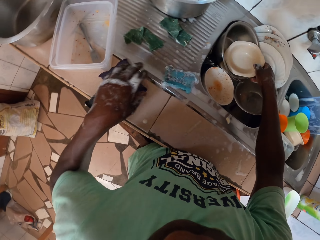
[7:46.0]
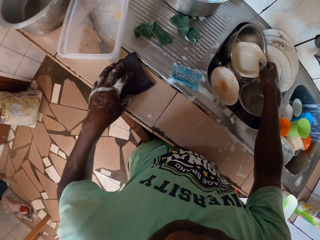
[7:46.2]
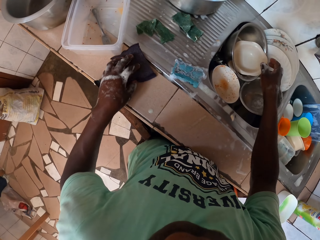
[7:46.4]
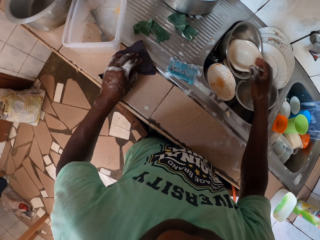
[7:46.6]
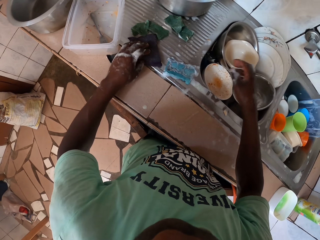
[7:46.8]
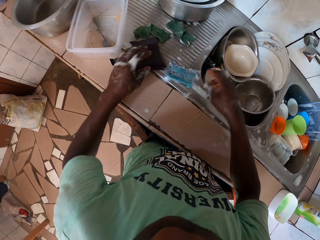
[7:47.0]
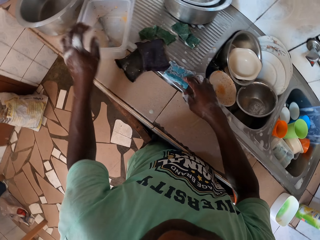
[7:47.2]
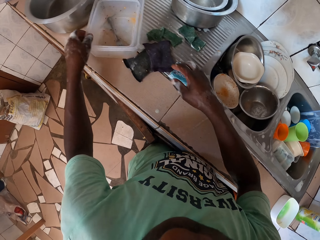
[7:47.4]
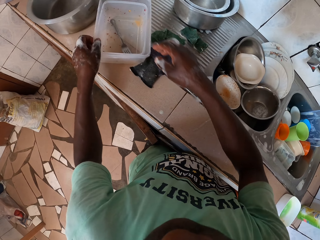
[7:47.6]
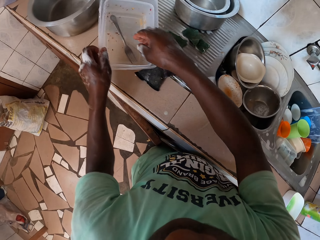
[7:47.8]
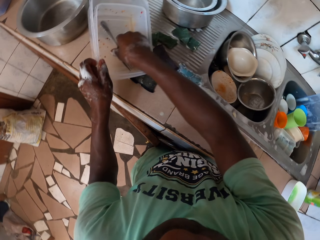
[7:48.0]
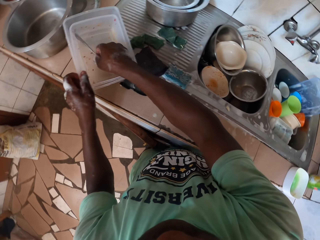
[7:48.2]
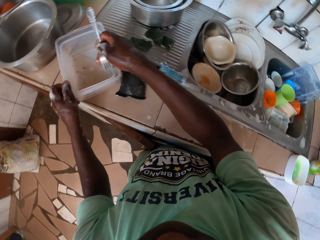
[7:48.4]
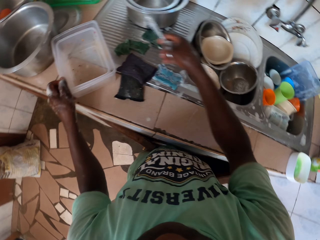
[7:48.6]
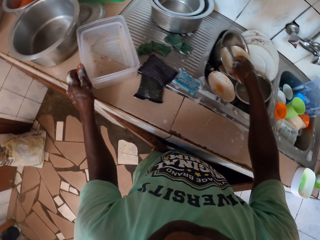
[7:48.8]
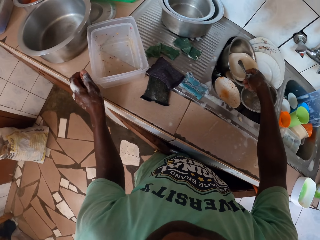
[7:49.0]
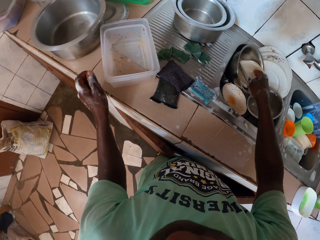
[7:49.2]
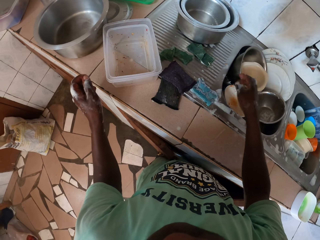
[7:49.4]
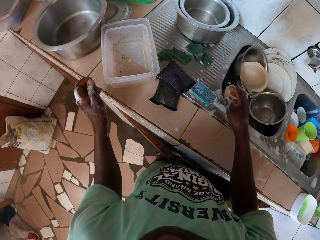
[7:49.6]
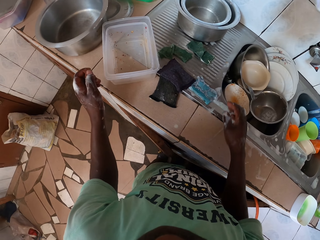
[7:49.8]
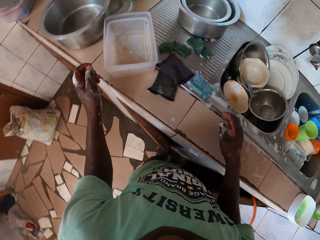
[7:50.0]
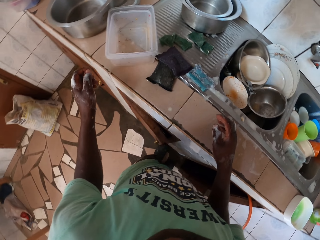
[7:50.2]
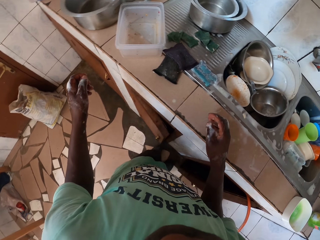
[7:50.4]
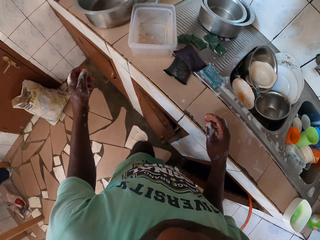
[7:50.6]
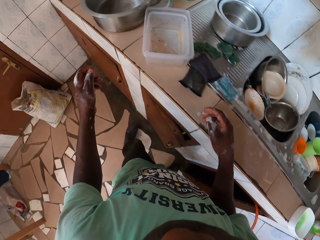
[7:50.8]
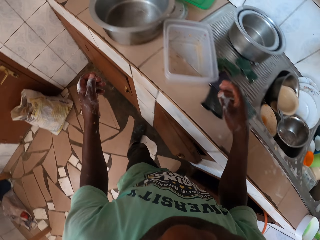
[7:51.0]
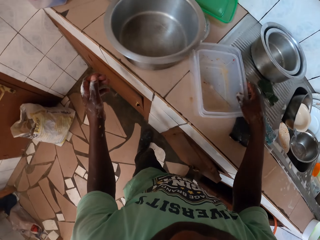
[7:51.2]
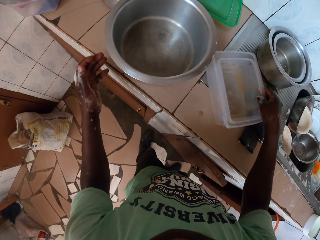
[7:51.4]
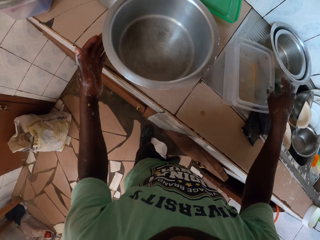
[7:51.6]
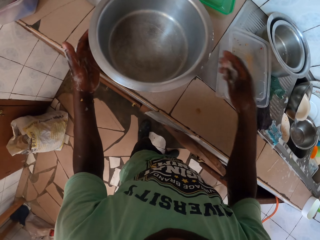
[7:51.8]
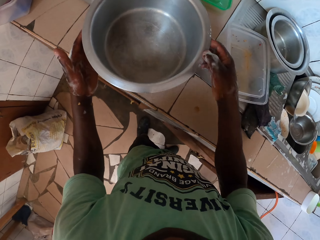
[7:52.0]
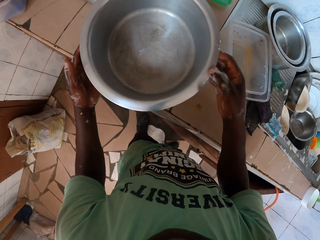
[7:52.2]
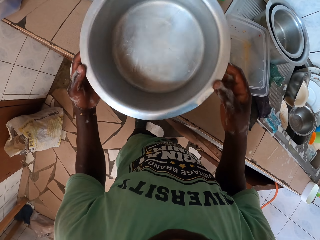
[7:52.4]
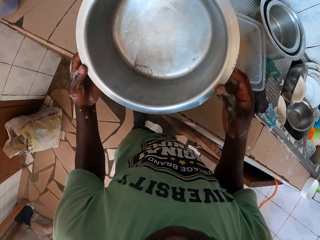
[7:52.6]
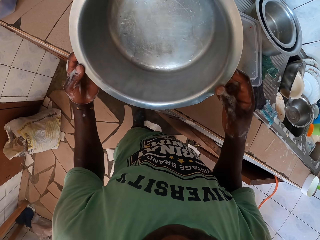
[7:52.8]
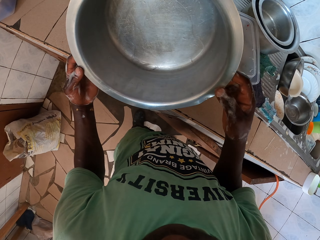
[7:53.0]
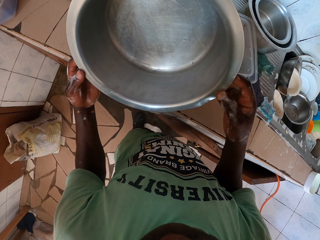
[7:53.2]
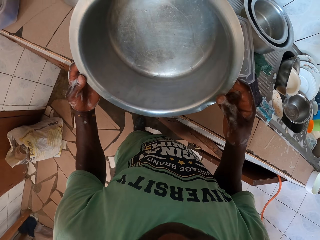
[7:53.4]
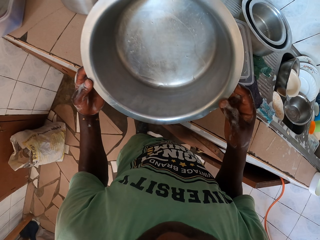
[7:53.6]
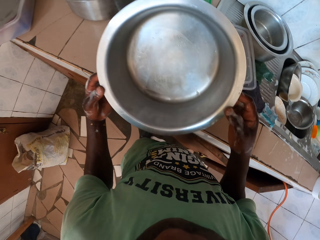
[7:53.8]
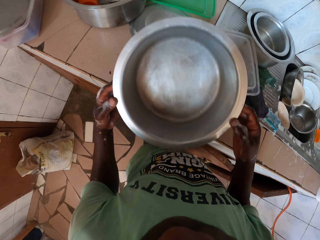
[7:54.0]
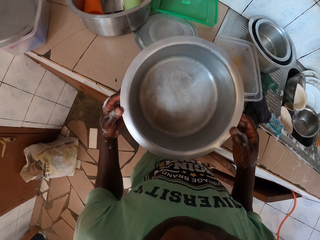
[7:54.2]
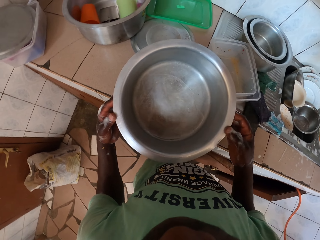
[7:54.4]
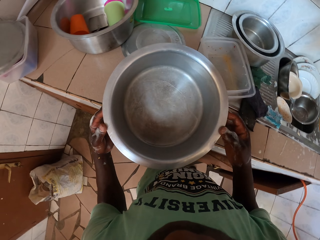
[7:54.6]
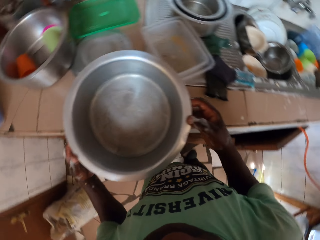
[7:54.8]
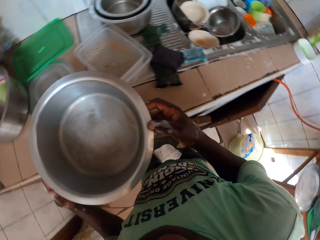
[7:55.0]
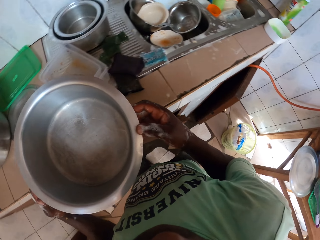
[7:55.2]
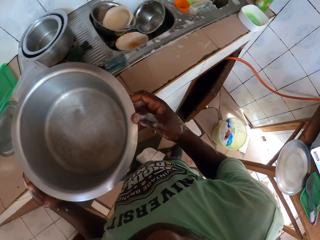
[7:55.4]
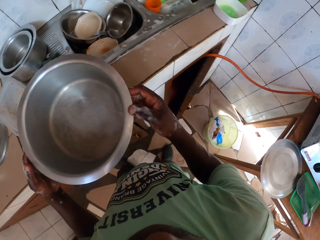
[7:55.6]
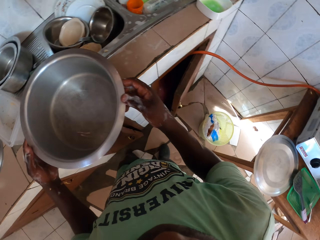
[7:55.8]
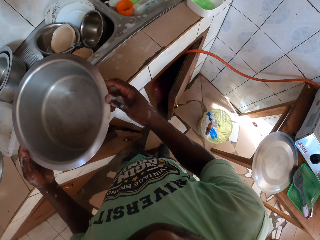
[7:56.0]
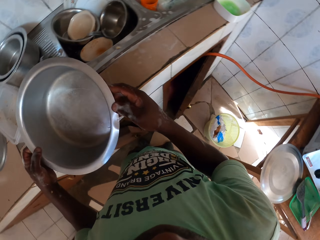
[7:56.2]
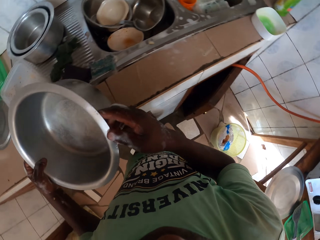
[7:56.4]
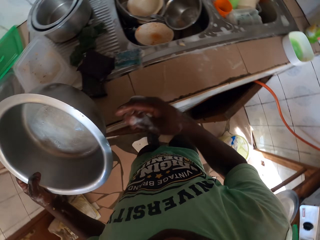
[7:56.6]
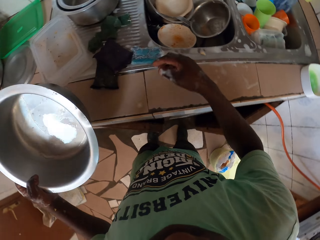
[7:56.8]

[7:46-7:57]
The camera wearer collects the containers. They take the pot. They look at the cooking pot.

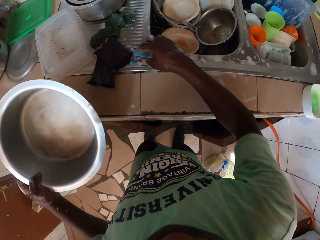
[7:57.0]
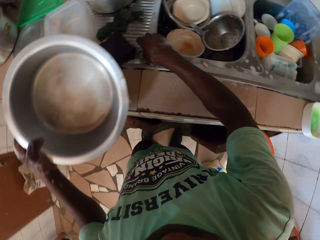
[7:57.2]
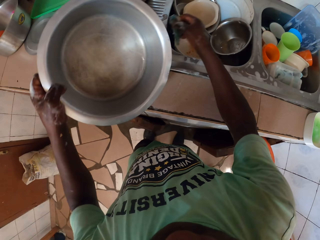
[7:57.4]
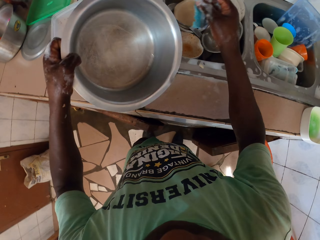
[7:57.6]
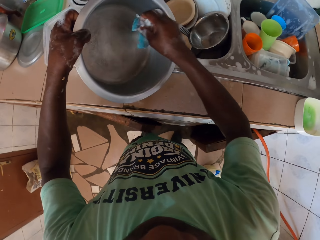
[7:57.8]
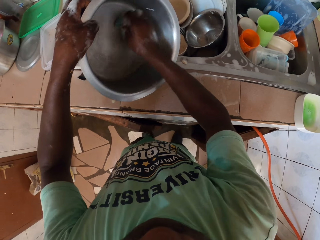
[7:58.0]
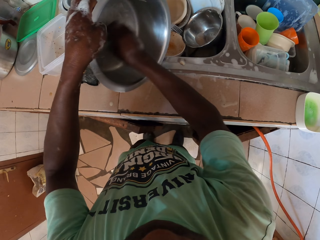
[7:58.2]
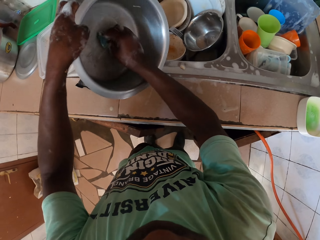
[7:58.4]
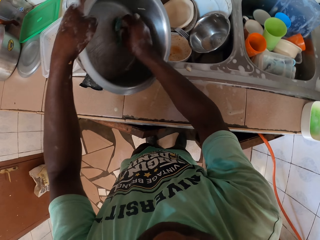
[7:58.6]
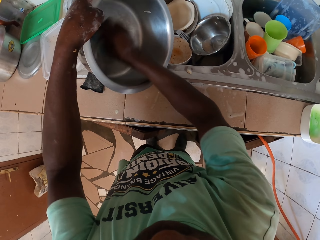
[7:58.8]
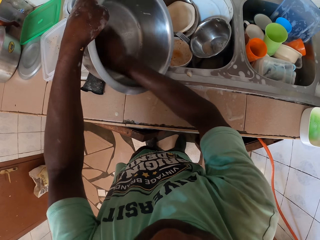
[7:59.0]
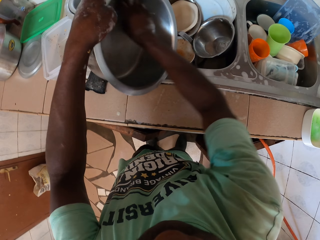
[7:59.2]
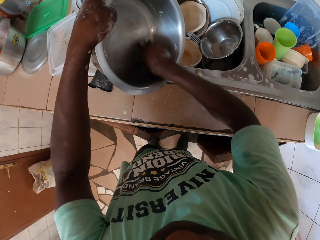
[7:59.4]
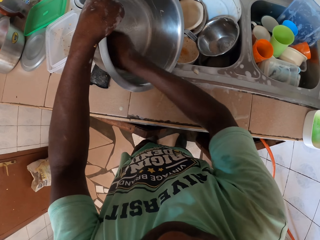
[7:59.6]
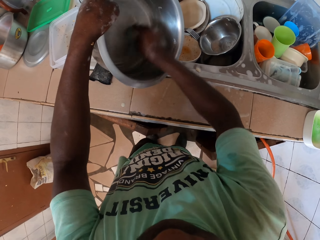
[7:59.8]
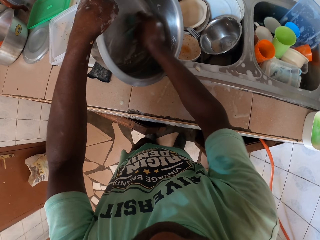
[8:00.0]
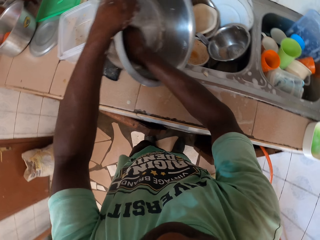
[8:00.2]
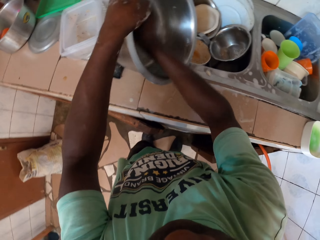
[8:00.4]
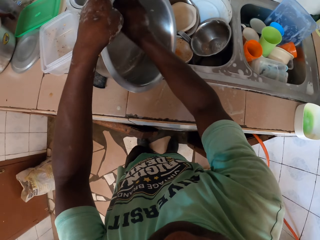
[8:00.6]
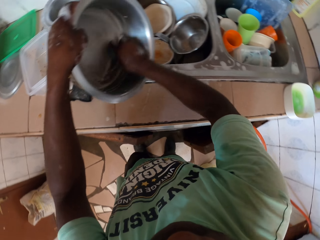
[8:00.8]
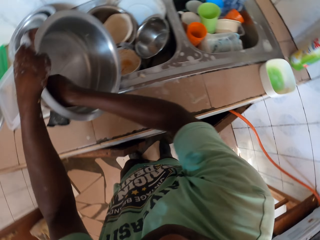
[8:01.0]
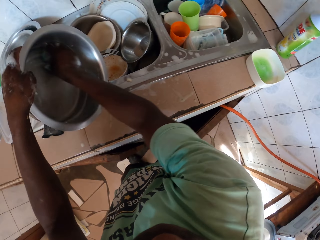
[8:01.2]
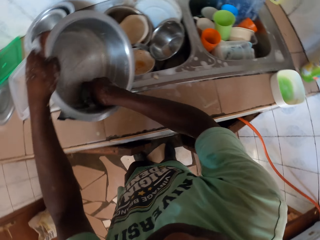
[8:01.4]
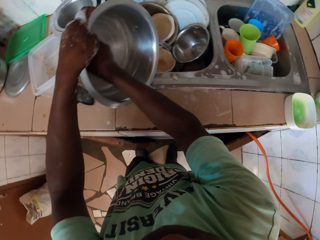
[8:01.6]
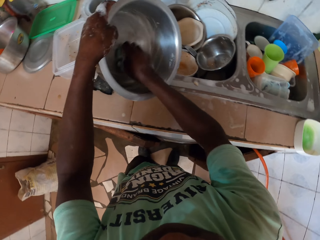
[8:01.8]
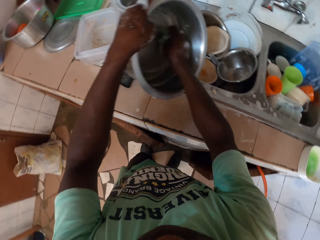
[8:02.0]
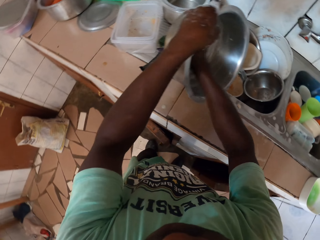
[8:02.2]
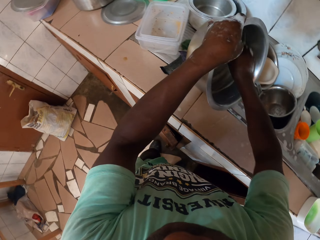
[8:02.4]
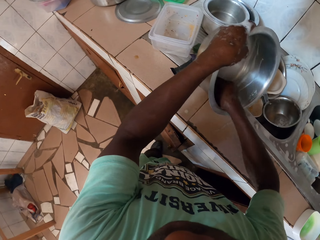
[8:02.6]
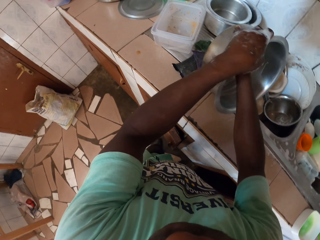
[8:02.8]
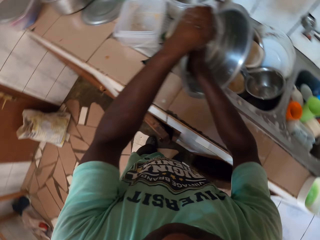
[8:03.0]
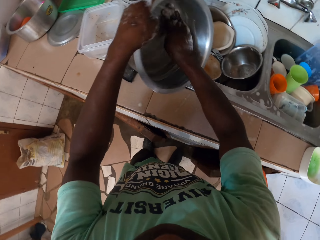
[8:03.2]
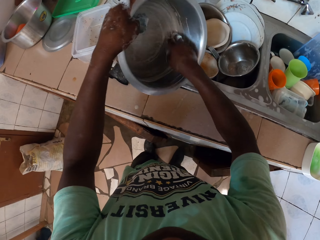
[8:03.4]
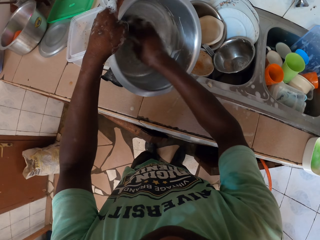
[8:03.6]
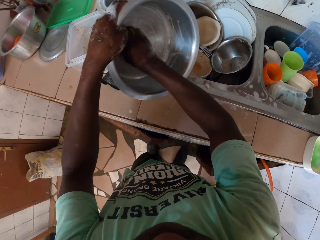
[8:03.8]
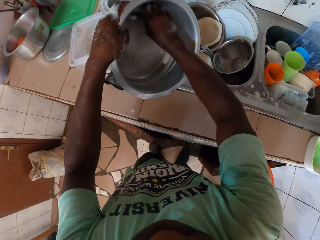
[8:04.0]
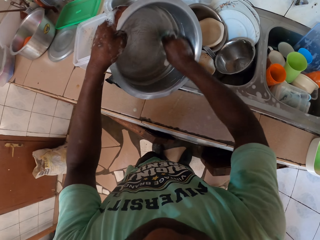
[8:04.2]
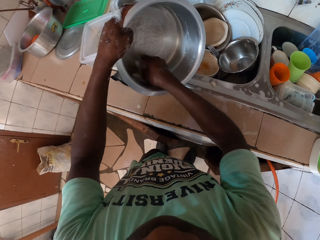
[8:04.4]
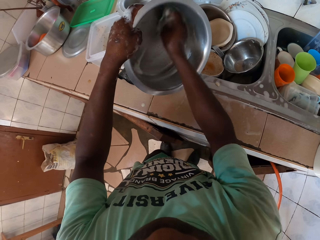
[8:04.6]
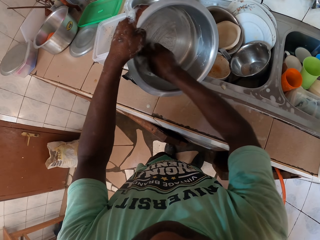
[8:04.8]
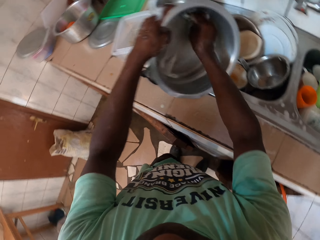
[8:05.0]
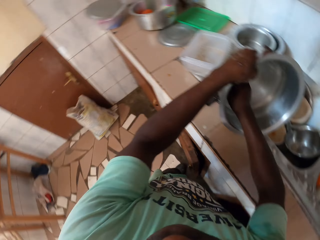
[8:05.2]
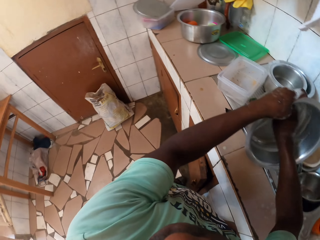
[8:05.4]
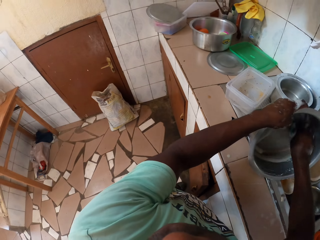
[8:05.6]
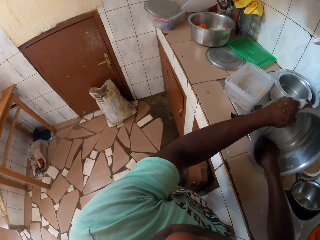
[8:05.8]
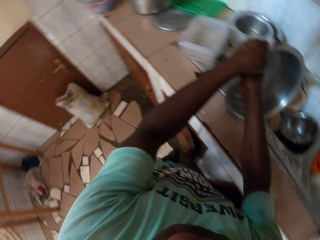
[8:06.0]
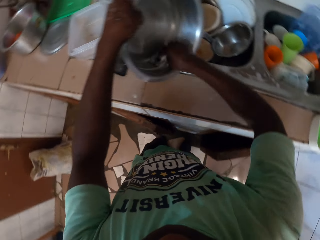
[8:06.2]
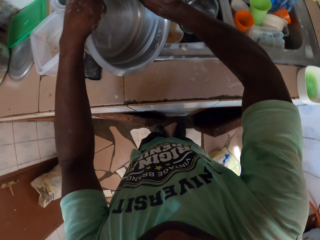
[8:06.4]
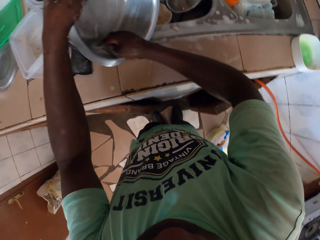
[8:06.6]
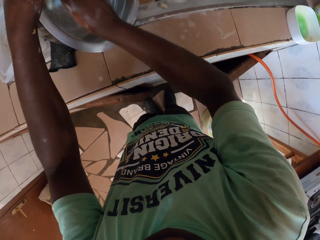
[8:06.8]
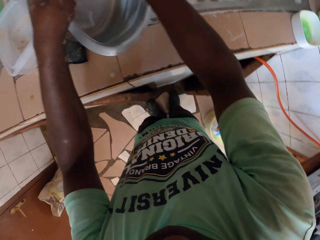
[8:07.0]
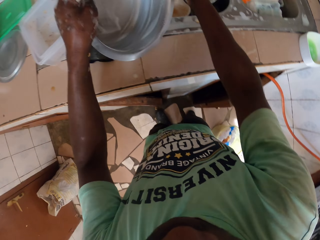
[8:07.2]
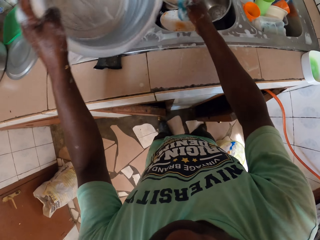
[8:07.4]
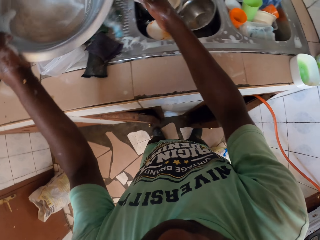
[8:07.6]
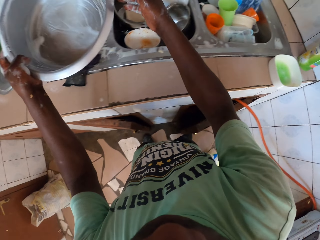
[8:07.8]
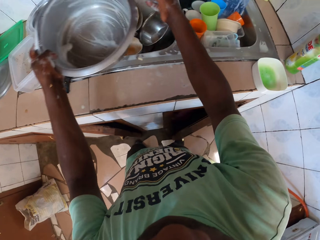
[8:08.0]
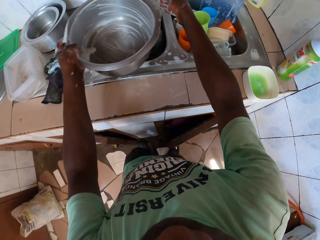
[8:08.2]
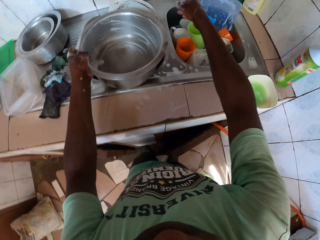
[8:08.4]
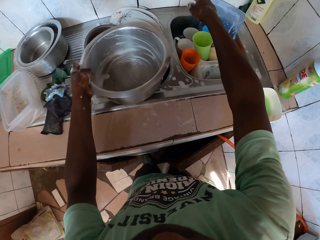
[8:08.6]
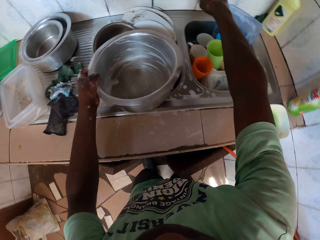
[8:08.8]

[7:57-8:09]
The camera wearer washes the cooking pot with the washing scrub. They wash the pots.
